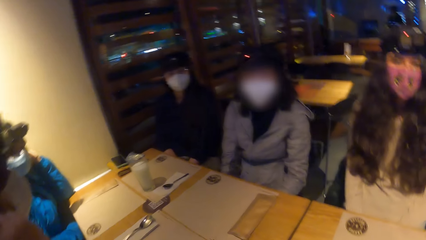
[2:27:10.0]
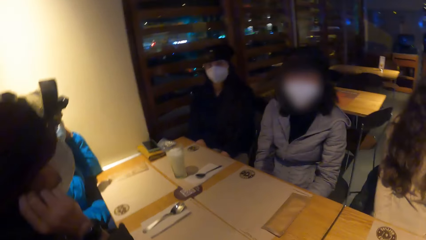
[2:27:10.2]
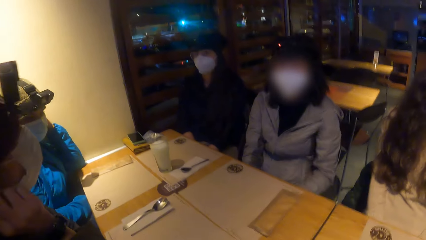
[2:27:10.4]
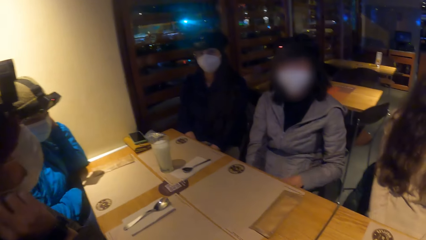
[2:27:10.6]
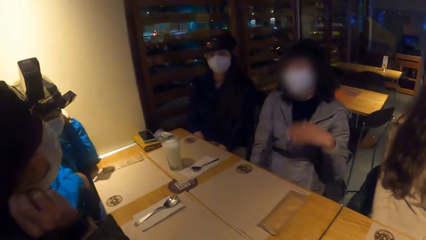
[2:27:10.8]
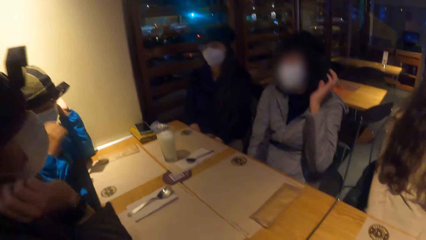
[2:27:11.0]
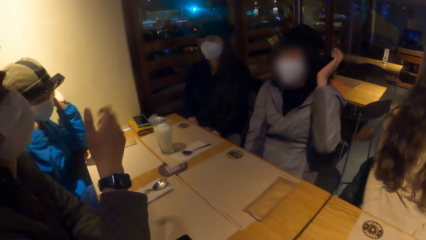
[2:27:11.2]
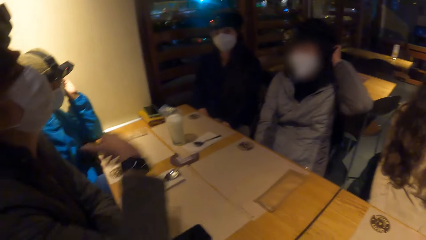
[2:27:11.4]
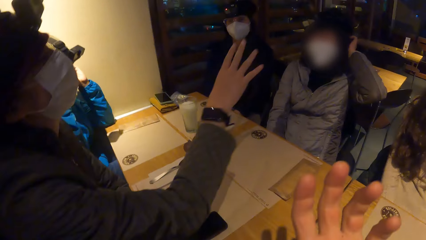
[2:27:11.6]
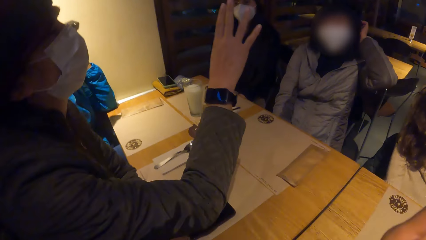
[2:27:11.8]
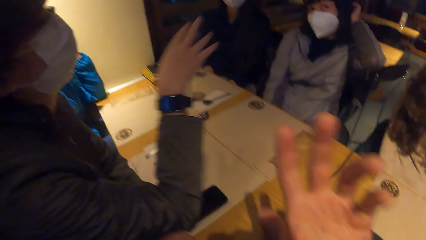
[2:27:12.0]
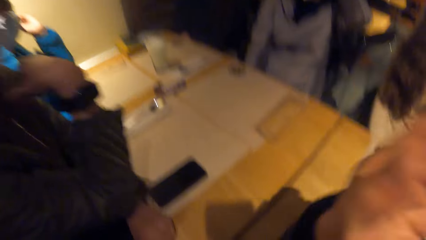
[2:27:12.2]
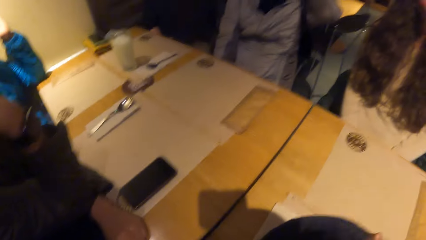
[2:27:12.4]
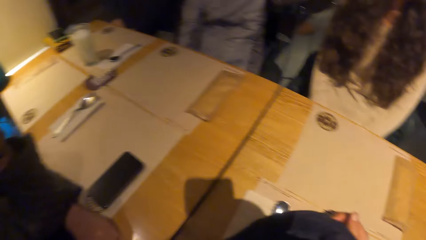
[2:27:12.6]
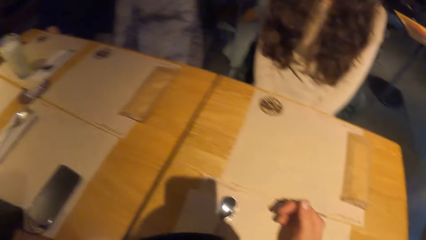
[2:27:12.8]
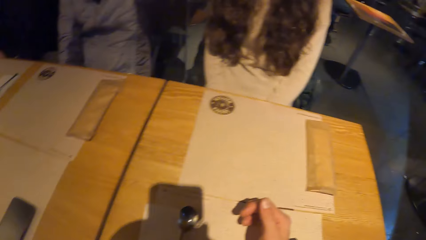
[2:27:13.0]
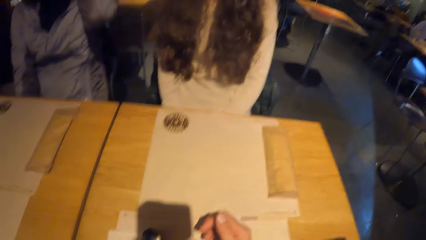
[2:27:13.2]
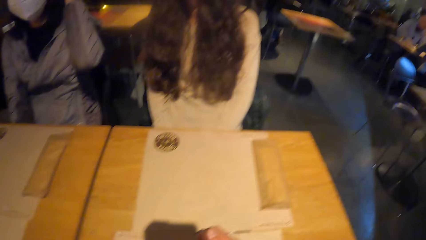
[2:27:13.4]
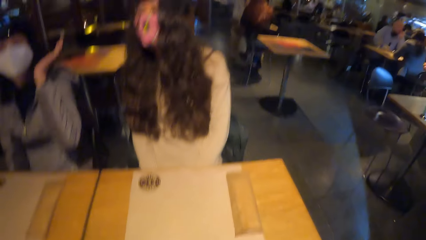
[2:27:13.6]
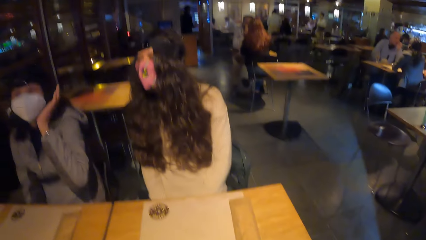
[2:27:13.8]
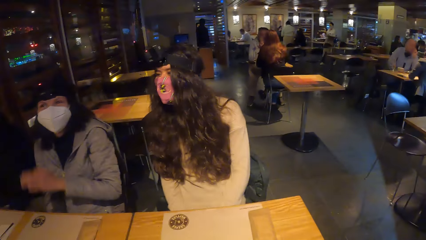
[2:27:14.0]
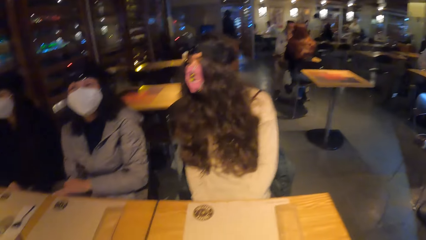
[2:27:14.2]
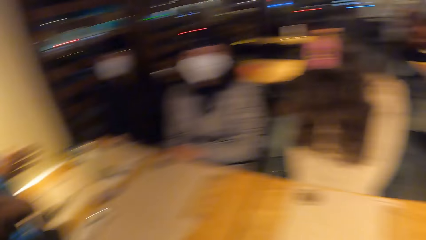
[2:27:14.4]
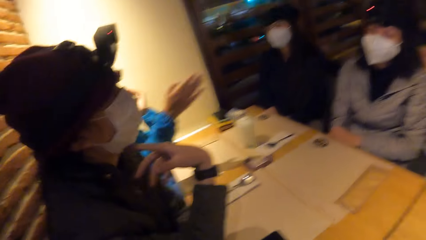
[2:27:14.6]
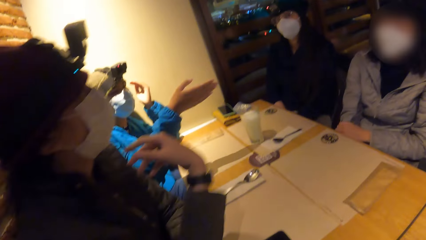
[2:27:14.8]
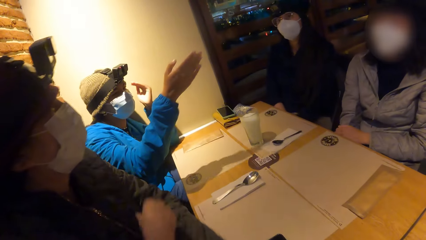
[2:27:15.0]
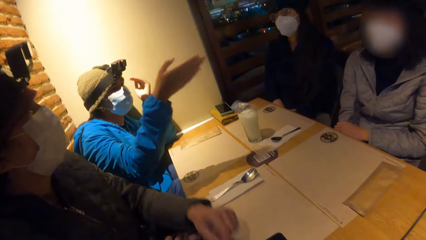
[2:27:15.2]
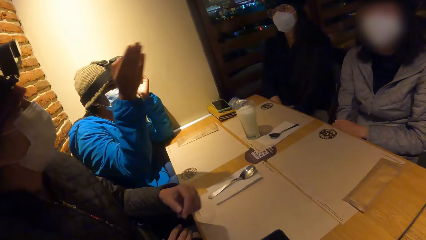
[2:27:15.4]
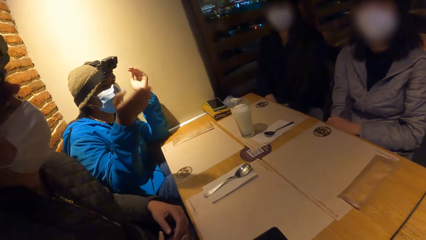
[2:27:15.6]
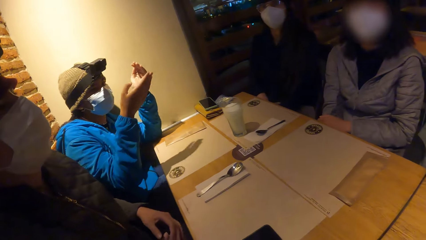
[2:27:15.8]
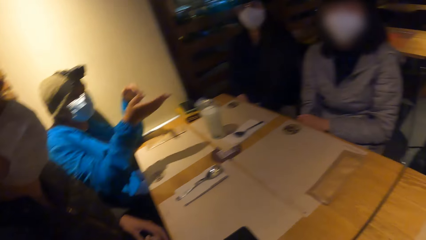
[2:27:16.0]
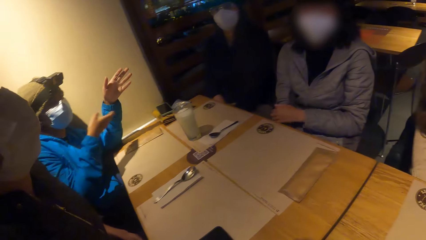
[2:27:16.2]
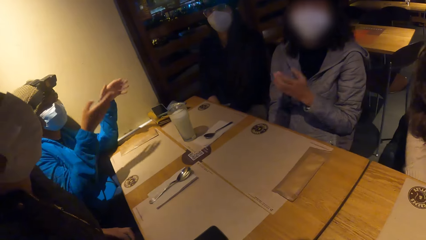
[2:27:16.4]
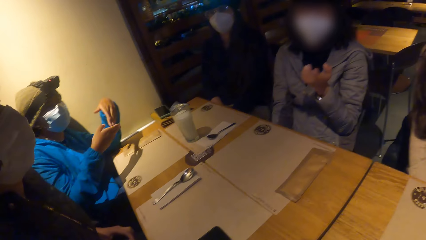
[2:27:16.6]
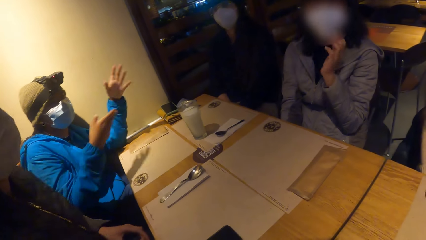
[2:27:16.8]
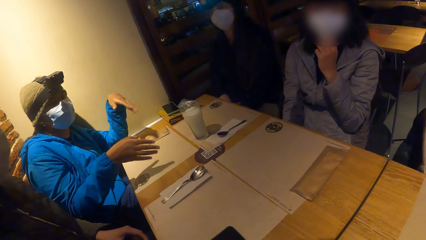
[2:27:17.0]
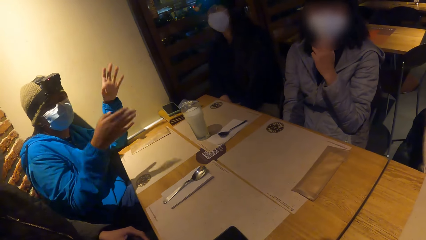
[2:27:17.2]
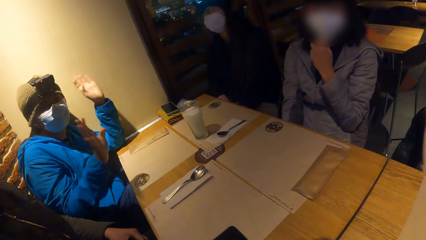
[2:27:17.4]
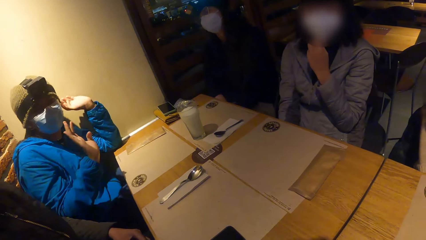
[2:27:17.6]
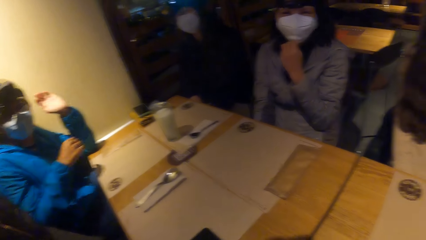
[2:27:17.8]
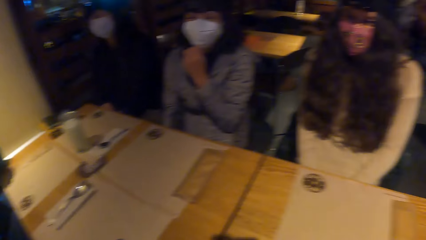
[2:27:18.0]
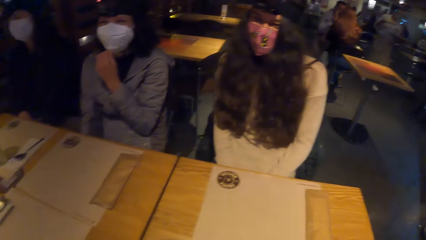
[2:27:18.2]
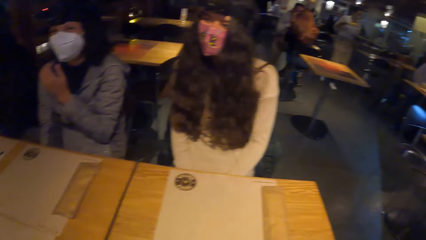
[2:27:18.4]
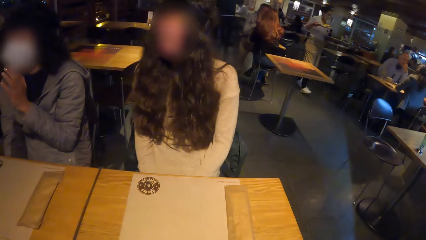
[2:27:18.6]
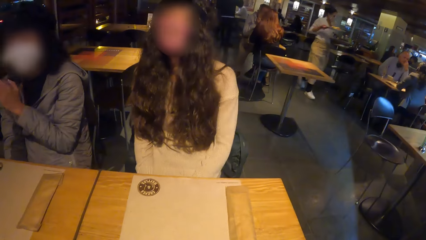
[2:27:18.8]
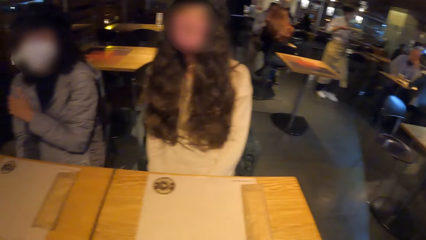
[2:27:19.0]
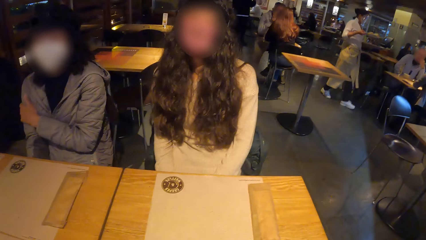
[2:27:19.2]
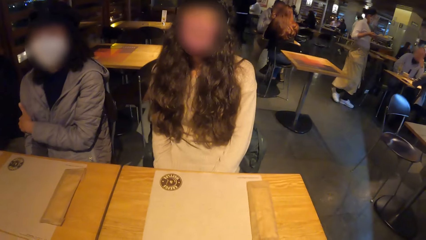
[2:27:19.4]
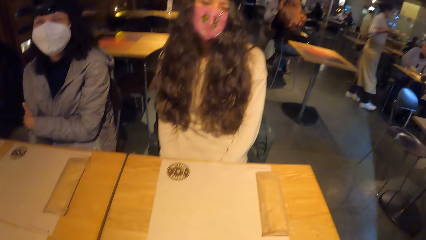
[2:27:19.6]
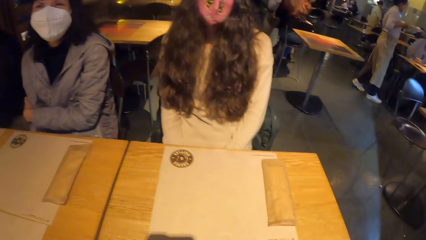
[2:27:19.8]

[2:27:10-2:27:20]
The camera wearer interacts with the group of people at the table. A woman interacts with the group of people at the table.

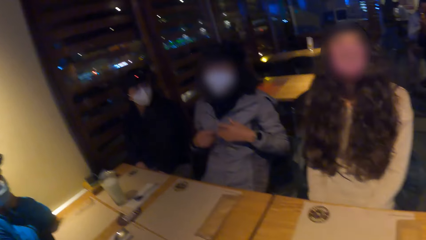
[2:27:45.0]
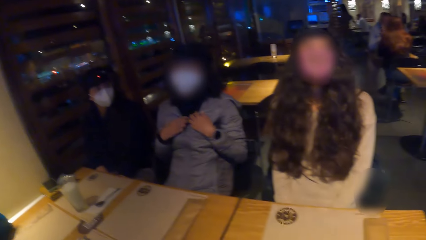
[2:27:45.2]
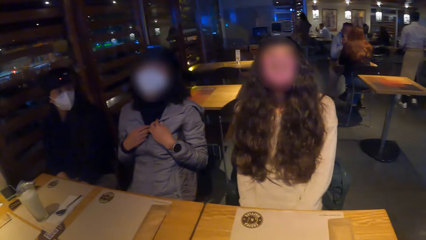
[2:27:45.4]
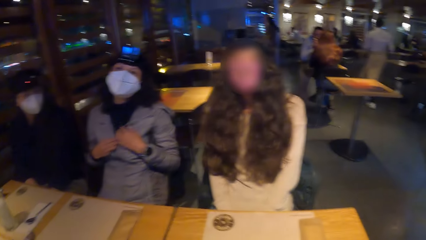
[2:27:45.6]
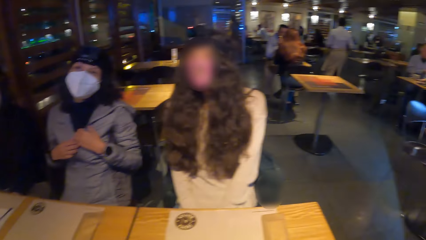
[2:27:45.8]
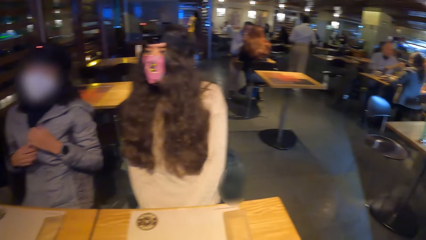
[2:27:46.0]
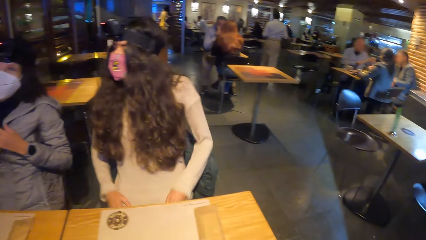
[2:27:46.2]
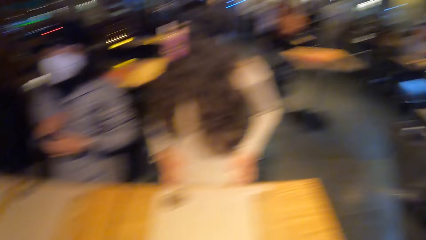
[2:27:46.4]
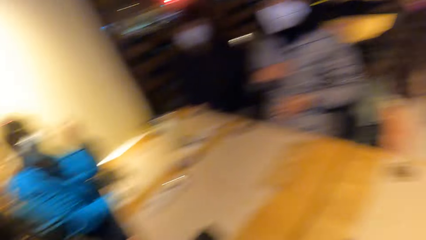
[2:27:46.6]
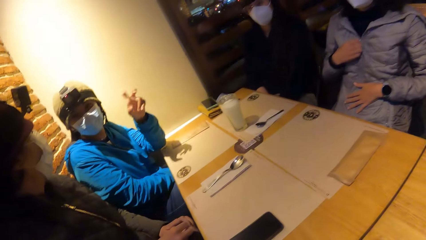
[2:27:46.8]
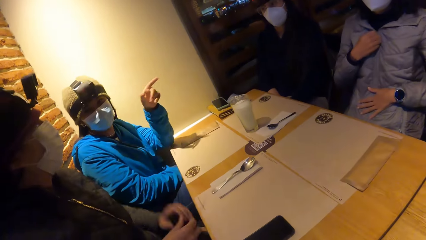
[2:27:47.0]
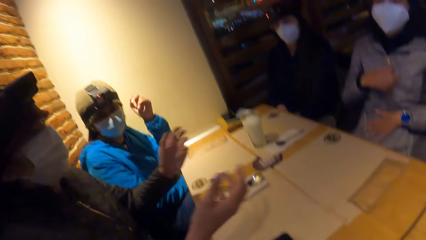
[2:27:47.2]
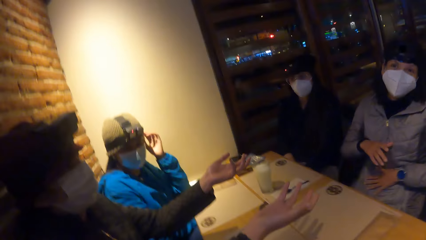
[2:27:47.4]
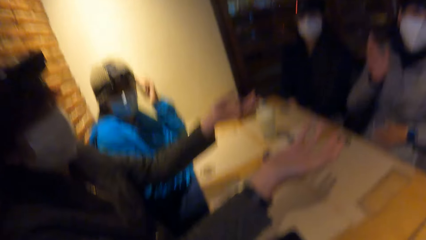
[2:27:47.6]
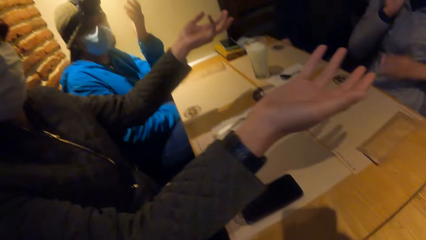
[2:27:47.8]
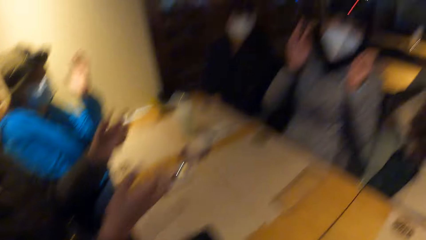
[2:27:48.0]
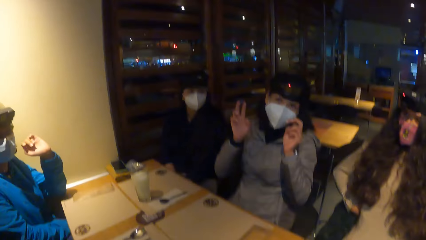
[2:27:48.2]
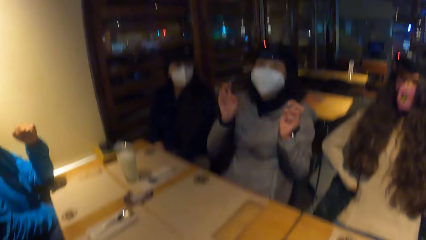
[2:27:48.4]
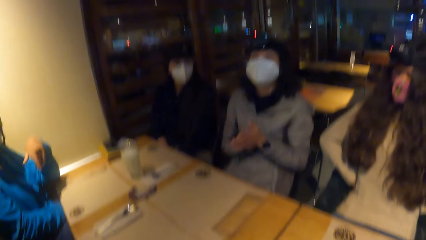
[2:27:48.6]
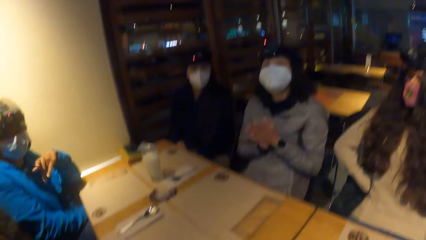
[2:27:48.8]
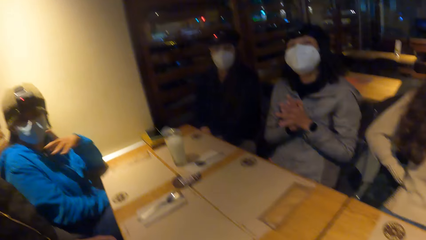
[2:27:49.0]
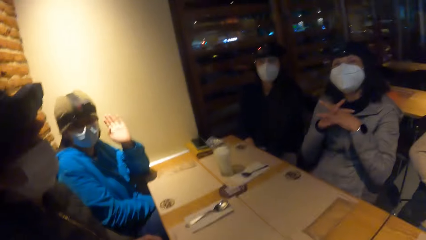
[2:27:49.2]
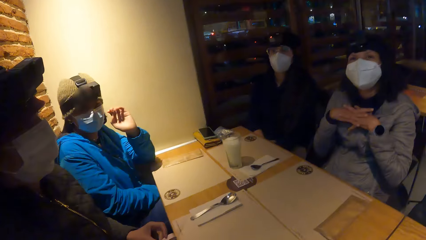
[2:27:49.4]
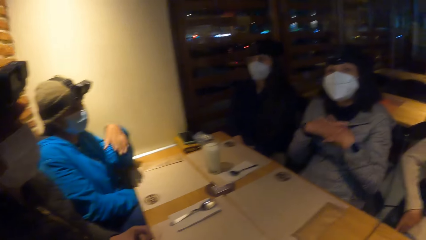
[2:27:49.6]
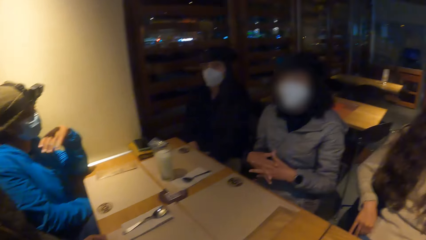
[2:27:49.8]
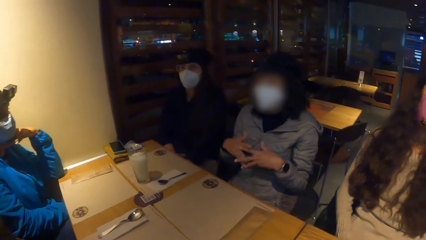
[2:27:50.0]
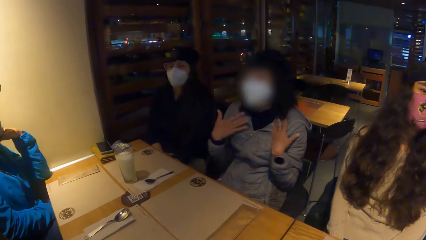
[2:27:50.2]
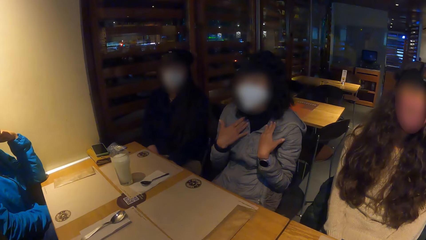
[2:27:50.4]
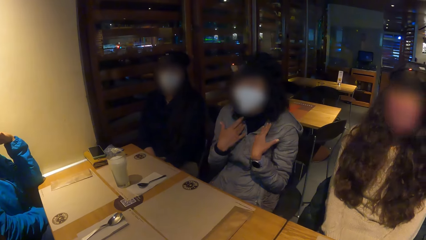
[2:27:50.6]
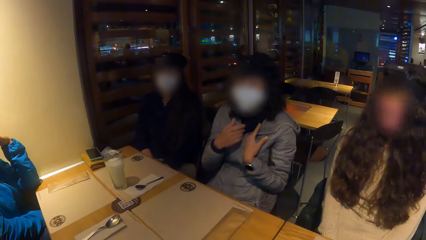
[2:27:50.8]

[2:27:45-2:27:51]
The woman interacts with the other woman. Another woman interacts with the group of people at the table.
